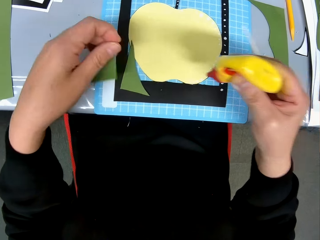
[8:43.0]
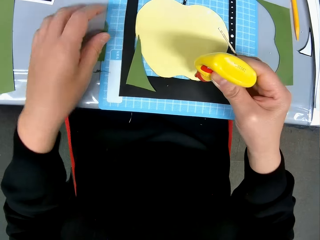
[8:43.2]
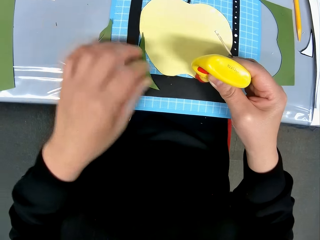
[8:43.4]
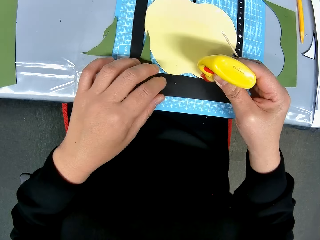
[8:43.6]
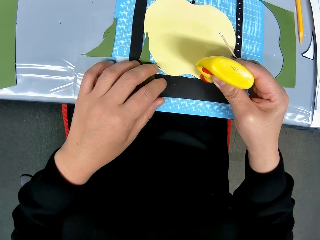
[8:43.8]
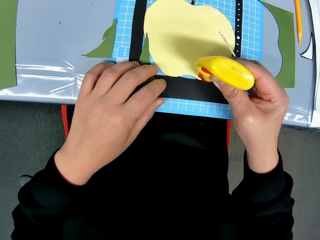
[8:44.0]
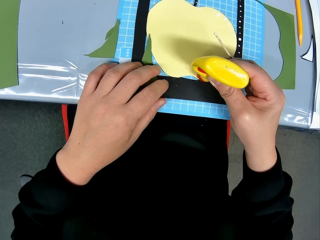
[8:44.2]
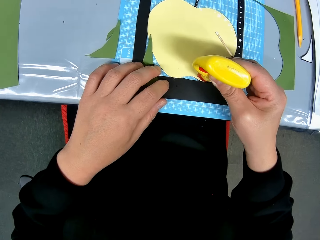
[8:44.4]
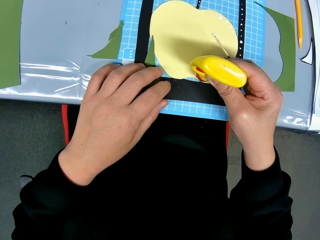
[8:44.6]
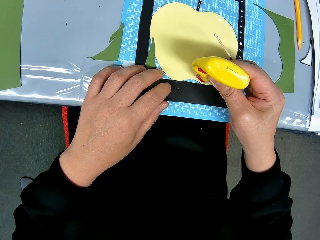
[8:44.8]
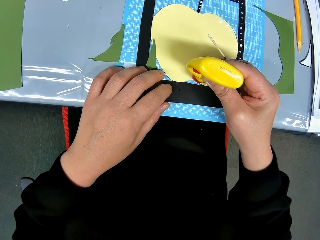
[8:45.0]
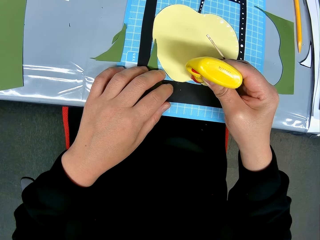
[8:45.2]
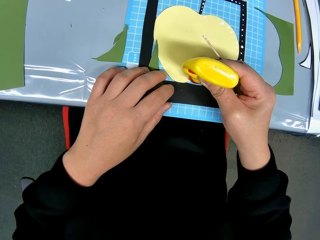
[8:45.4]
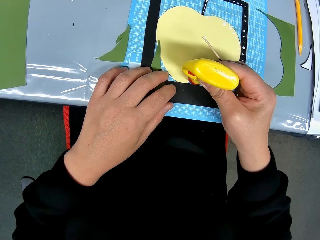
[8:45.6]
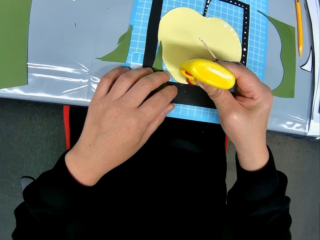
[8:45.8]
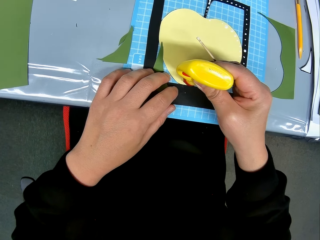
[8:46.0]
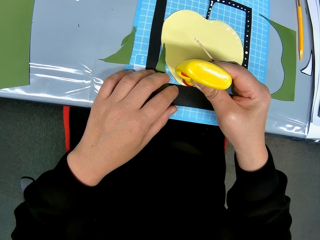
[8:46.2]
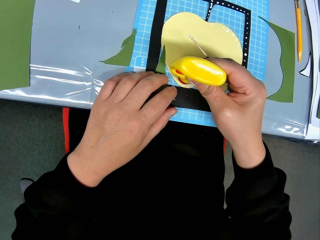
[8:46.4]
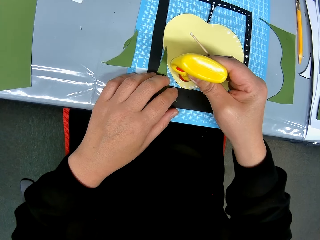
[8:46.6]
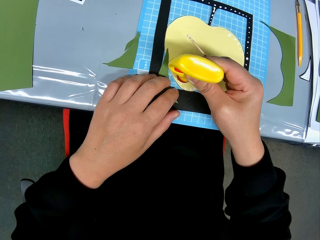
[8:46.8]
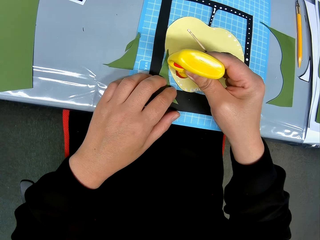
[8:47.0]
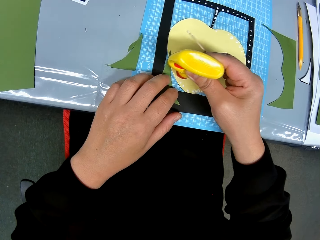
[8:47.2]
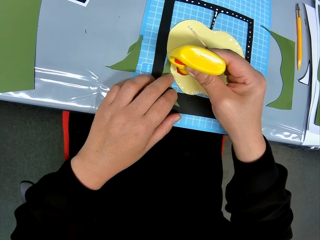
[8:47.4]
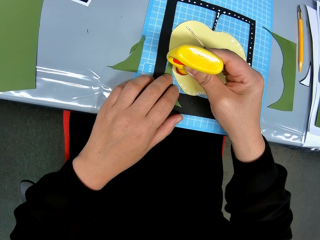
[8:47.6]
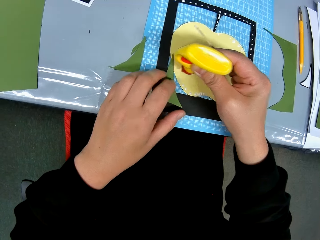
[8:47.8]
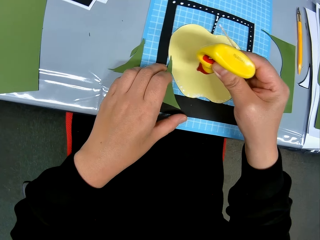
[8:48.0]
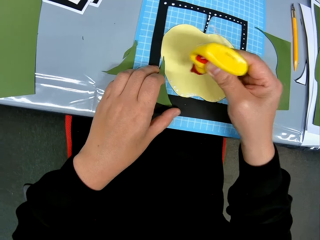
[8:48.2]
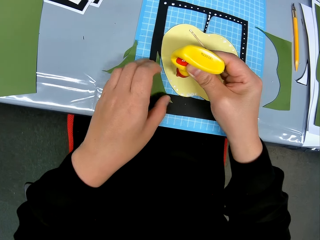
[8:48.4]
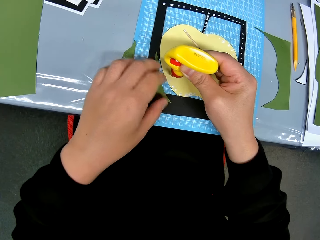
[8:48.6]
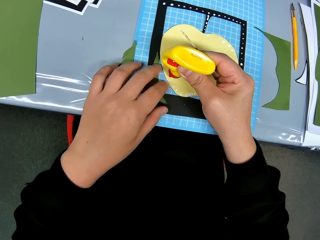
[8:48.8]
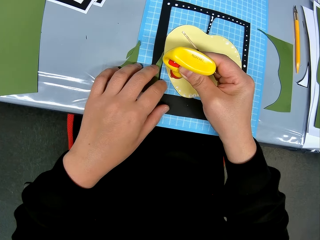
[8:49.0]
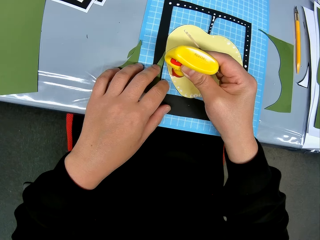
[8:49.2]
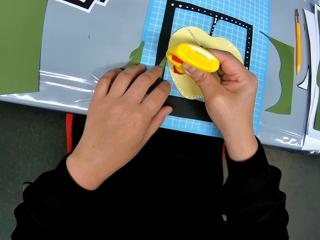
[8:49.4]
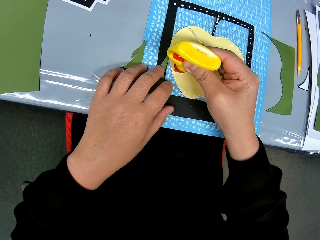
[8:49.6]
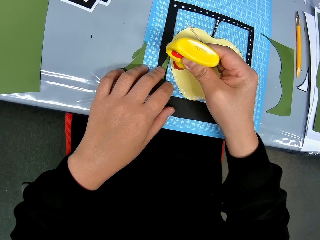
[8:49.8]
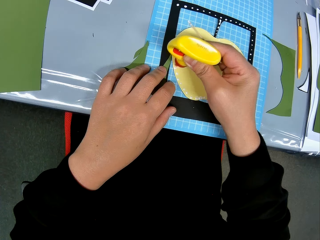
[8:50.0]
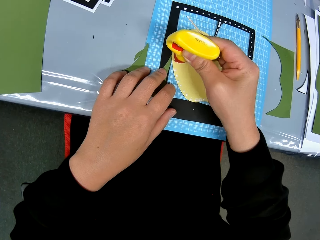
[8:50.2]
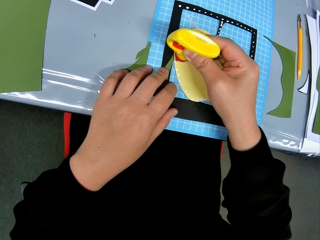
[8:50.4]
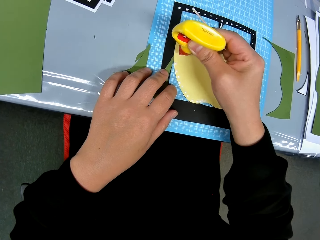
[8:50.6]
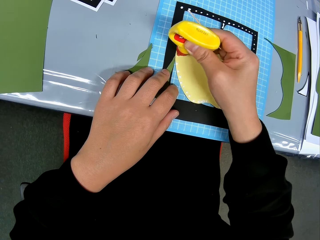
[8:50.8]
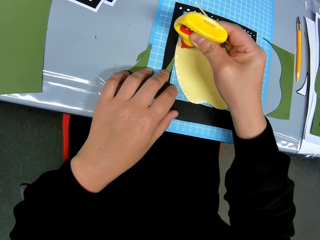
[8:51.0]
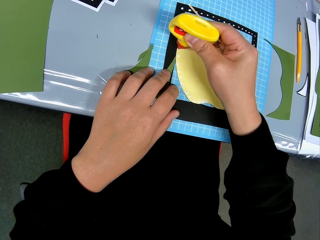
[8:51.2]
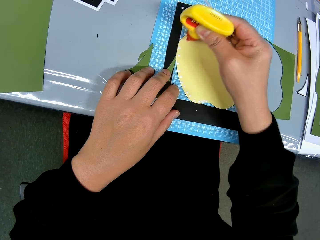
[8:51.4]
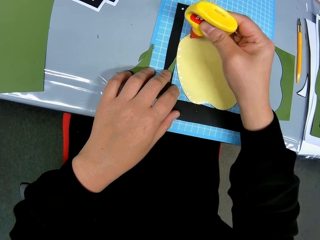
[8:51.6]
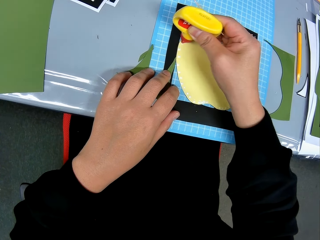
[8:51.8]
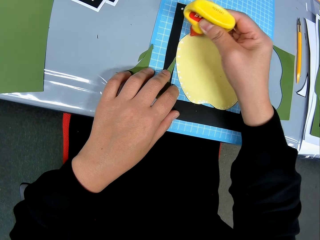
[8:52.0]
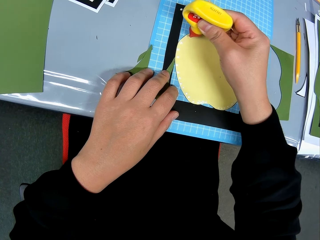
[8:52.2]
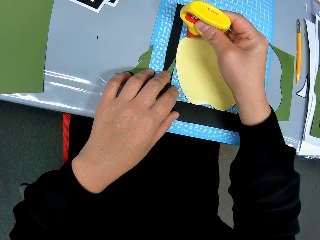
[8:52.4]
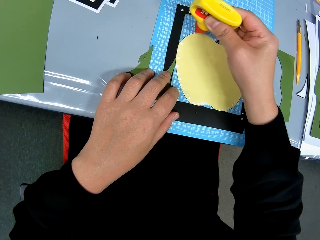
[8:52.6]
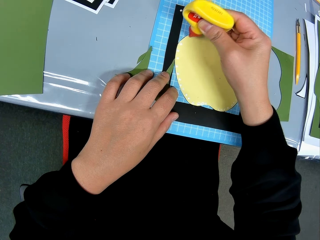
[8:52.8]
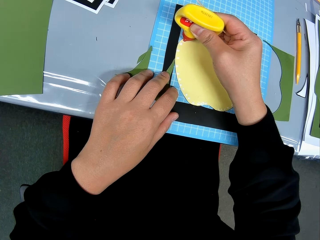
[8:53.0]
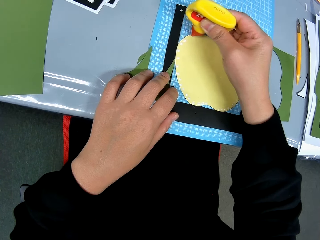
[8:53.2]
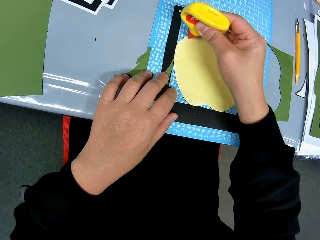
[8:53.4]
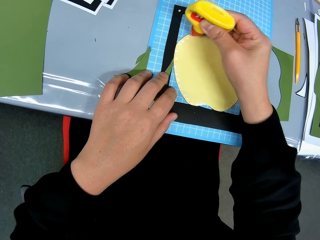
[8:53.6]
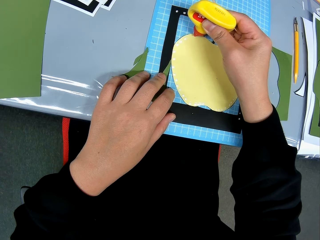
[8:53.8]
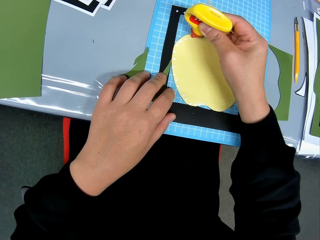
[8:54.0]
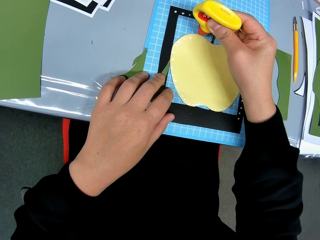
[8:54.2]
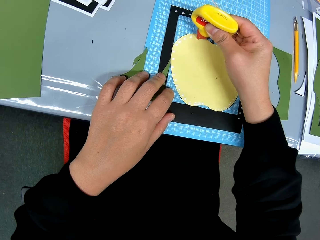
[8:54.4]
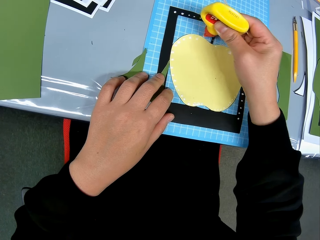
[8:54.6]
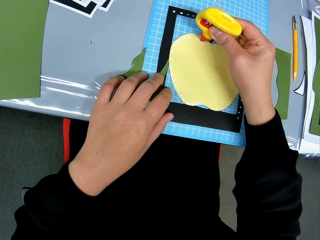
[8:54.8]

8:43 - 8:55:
The camera wearer picks up the paperboard. They put down the paperboard. They apply glue on the paperboard.

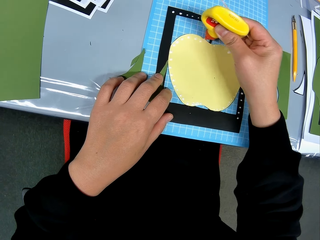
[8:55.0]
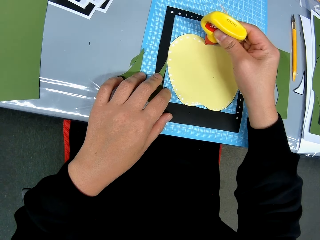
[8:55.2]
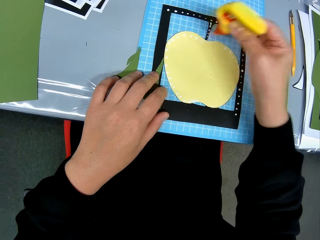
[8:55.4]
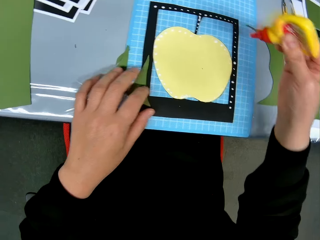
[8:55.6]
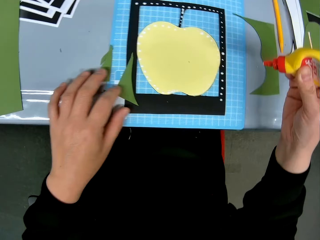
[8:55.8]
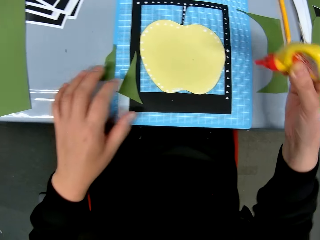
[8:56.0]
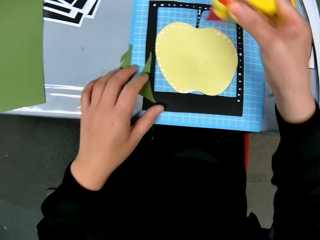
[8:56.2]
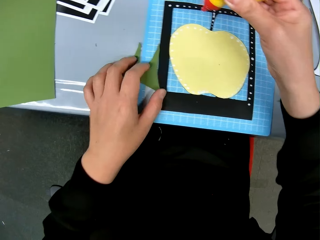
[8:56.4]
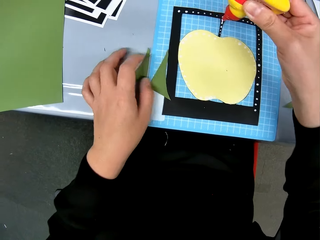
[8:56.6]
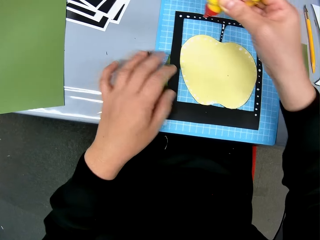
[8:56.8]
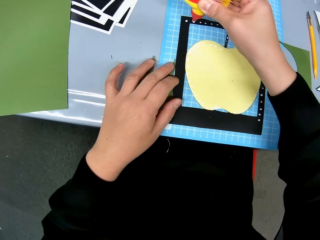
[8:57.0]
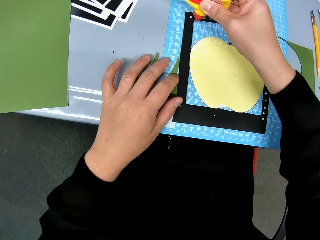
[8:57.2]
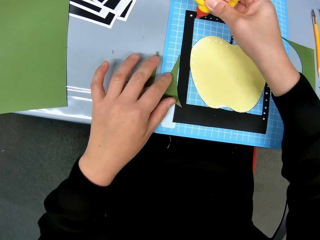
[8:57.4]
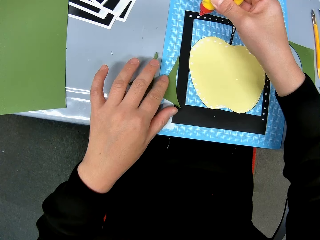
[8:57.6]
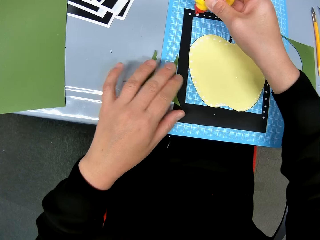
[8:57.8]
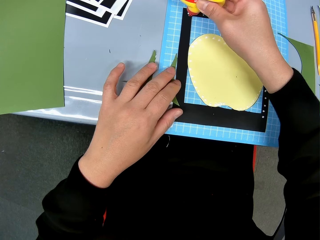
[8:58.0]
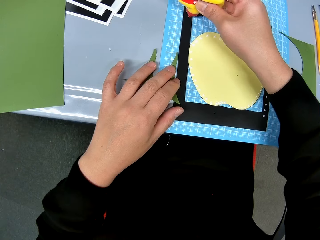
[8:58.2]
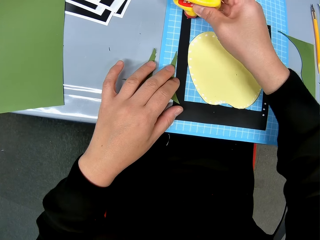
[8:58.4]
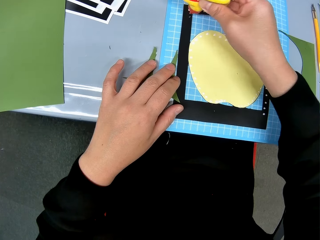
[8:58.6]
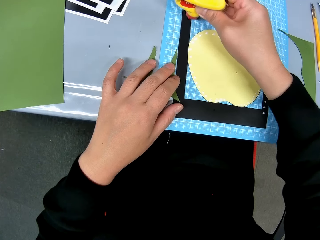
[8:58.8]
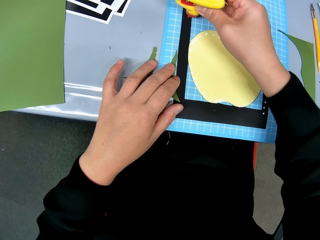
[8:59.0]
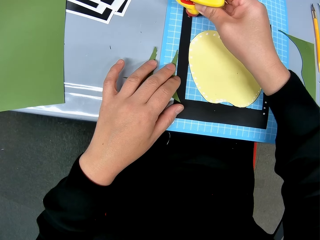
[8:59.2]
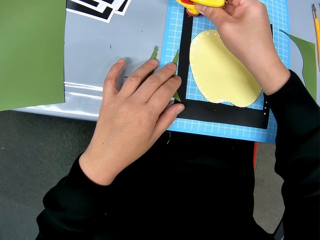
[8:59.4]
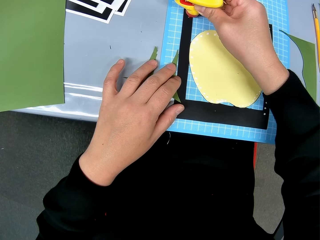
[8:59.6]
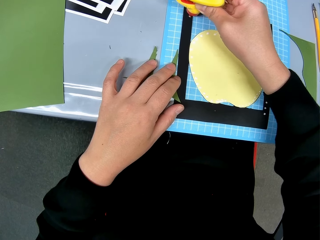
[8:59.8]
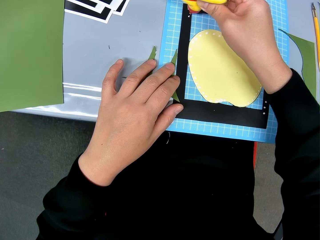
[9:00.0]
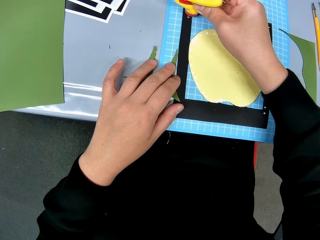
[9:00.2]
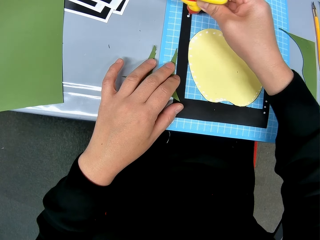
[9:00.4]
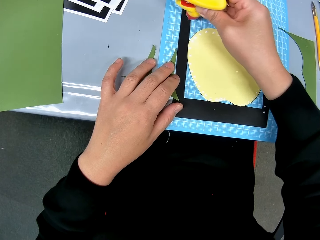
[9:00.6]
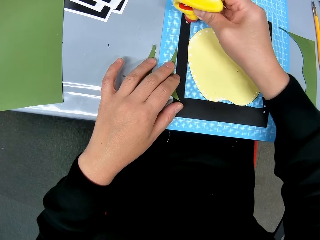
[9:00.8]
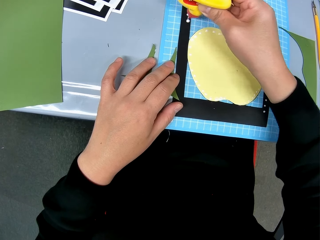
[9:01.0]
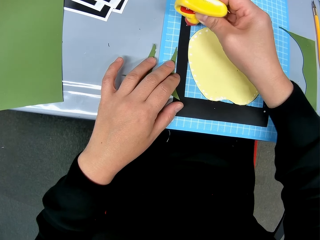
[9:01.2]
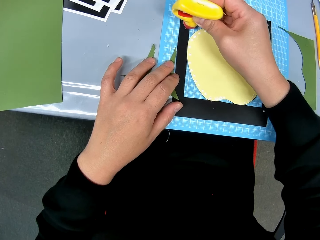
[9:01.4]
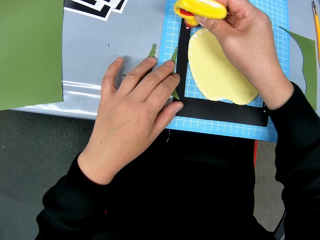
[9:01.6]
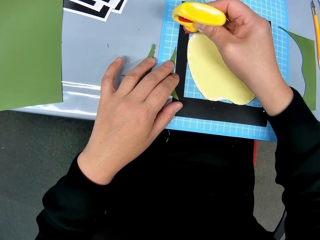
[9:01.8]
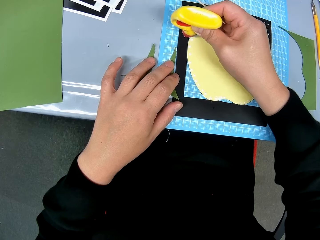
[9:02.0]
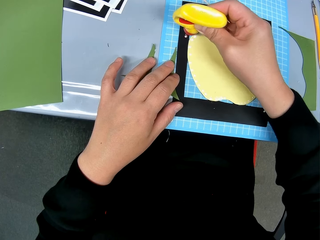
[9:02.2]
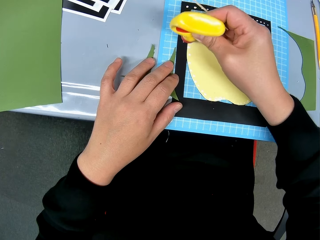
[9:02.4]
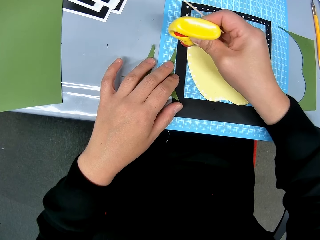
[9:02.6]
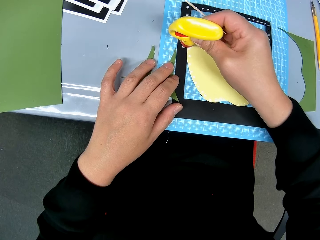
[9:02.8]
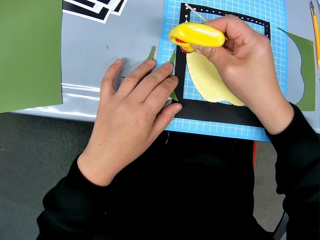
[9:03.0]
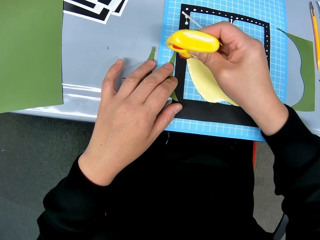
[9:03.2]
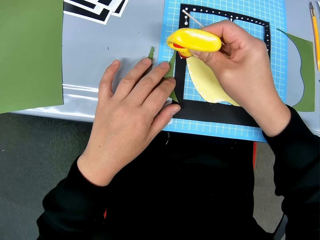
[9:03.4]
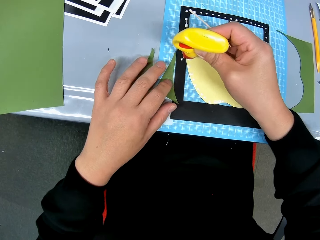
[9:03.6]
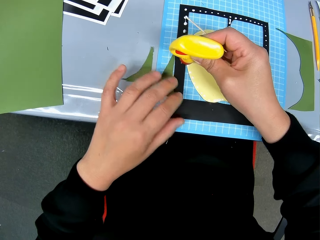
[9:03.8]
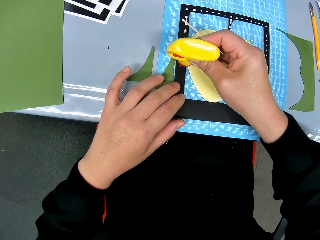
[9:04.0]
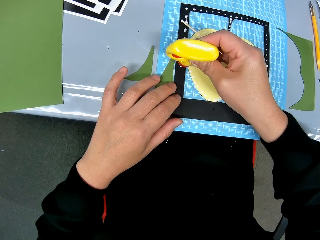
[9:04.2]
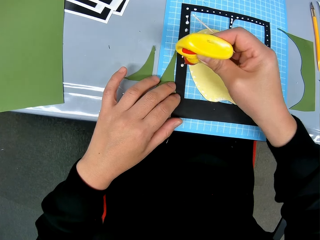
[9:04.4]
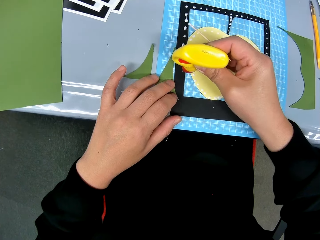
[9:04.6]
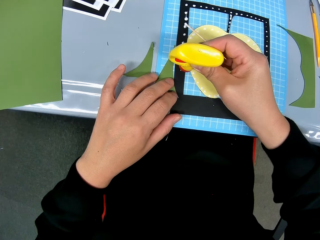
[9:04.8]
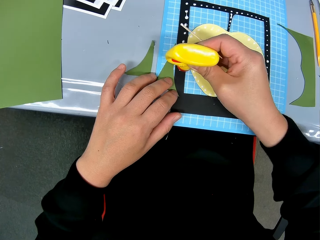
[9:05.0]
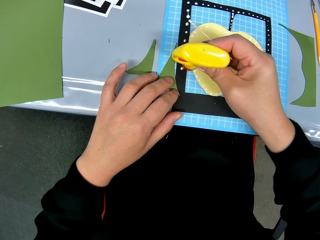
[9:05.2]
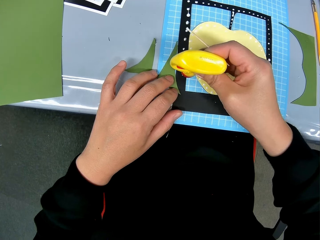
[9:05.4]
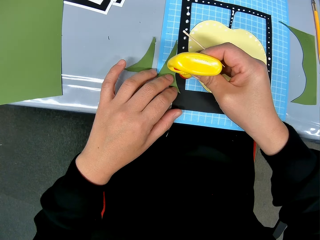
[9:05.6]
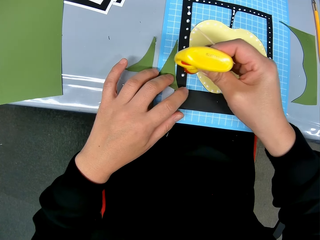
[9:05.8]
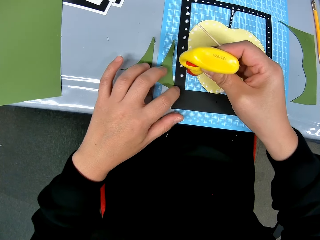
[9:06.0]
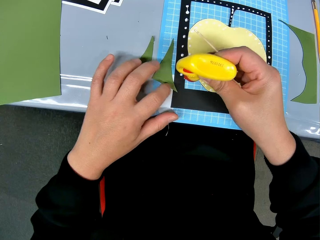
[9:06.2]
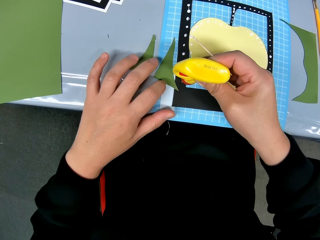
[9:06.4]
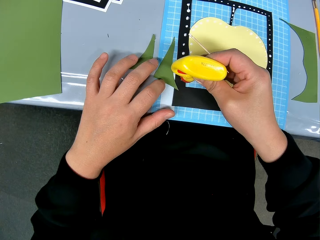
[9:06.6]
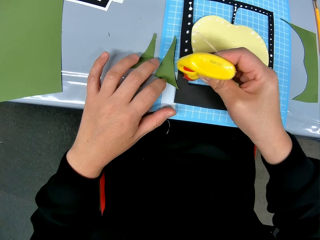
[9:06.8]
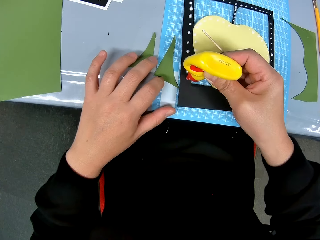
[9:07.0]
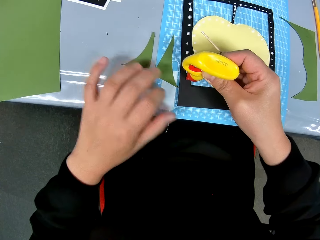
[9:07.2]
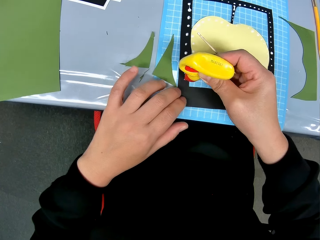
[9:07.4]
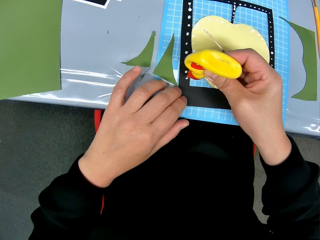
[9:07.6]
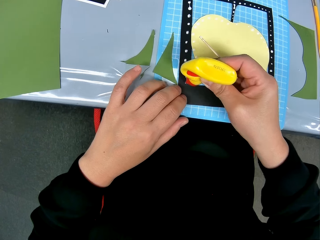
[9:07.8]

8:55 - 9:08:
The camera wearer applies glue on the frame.
